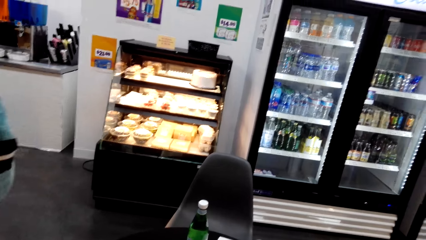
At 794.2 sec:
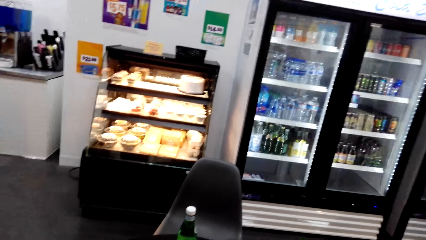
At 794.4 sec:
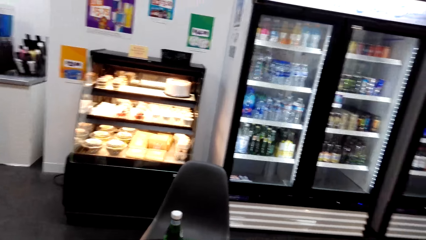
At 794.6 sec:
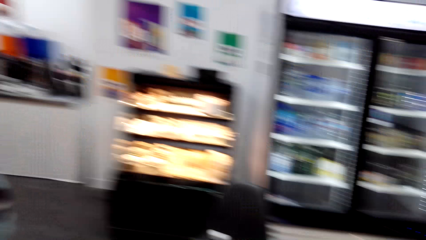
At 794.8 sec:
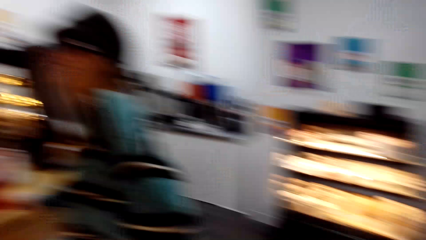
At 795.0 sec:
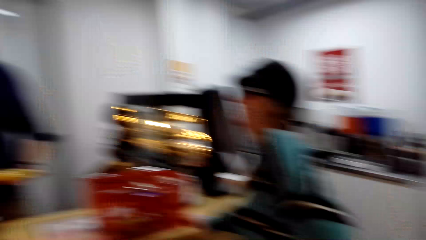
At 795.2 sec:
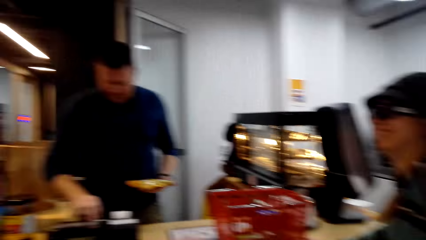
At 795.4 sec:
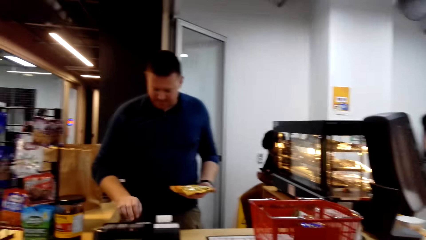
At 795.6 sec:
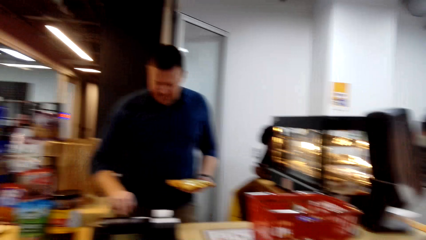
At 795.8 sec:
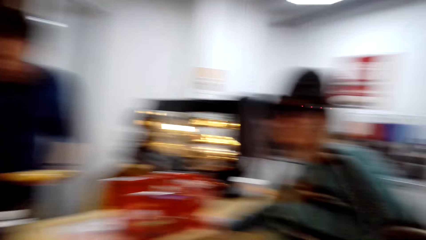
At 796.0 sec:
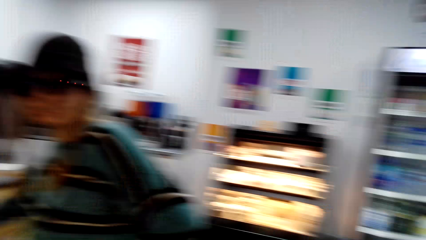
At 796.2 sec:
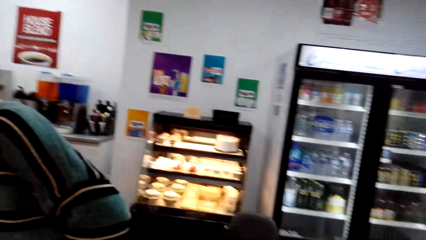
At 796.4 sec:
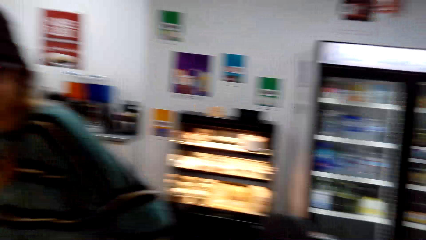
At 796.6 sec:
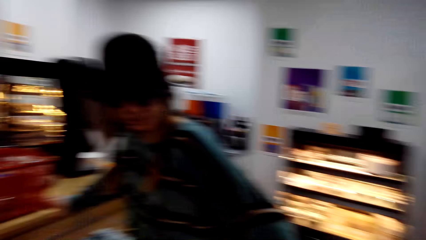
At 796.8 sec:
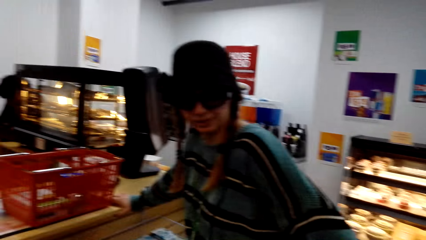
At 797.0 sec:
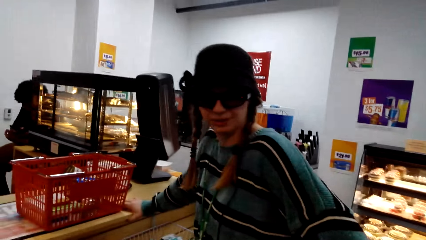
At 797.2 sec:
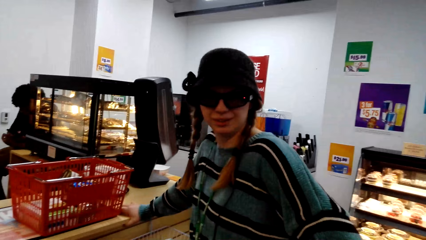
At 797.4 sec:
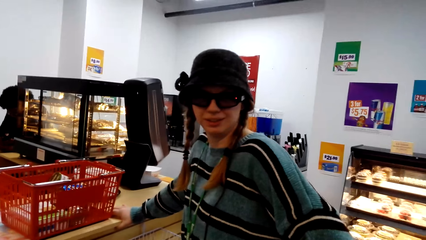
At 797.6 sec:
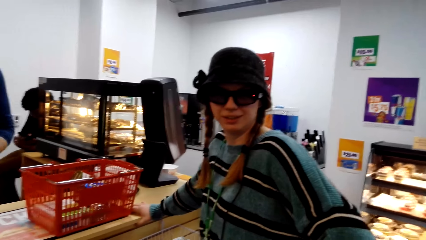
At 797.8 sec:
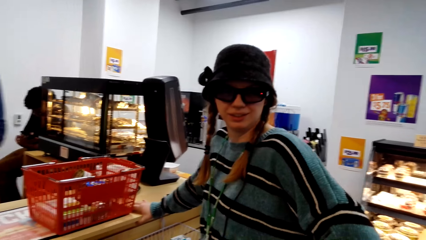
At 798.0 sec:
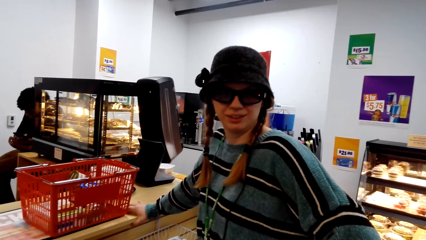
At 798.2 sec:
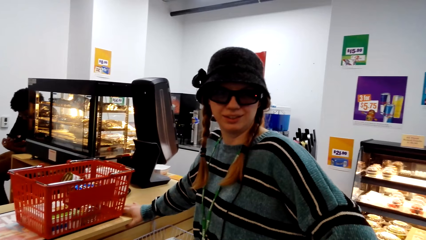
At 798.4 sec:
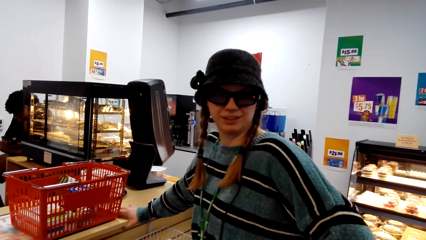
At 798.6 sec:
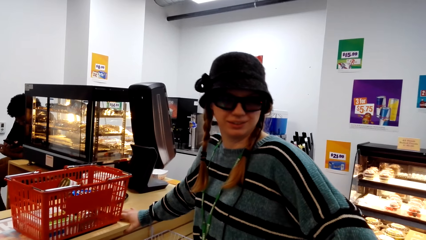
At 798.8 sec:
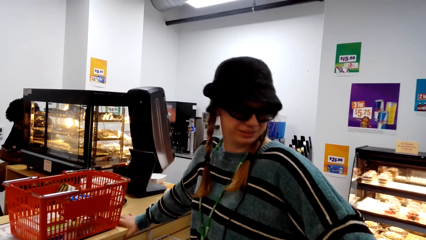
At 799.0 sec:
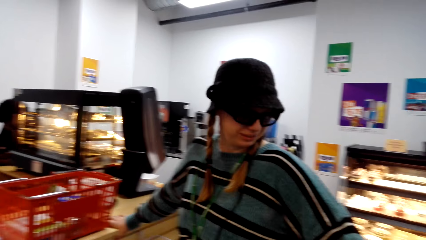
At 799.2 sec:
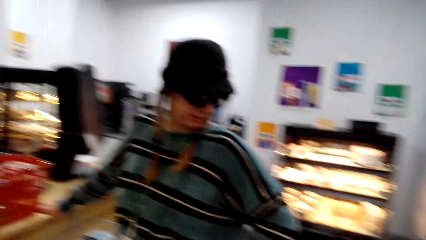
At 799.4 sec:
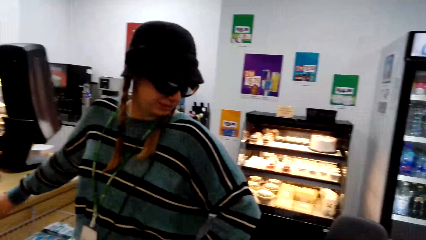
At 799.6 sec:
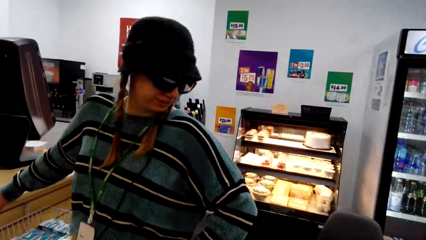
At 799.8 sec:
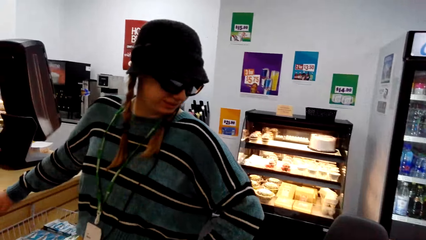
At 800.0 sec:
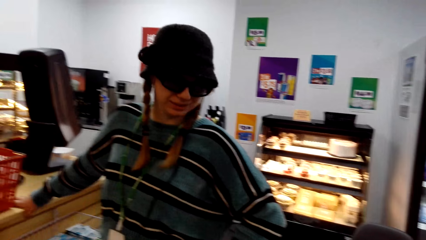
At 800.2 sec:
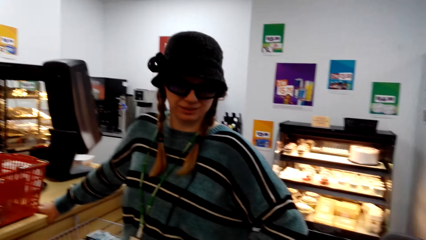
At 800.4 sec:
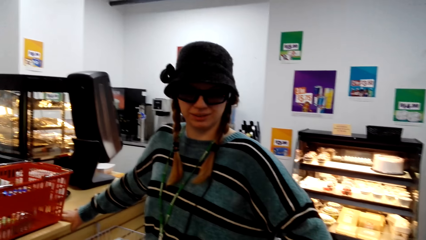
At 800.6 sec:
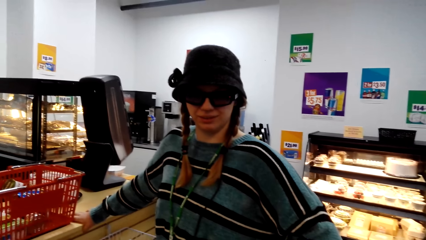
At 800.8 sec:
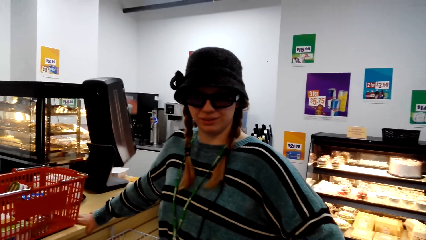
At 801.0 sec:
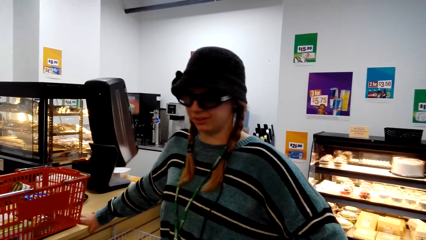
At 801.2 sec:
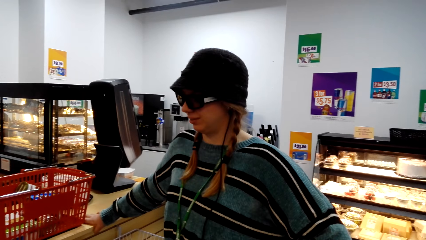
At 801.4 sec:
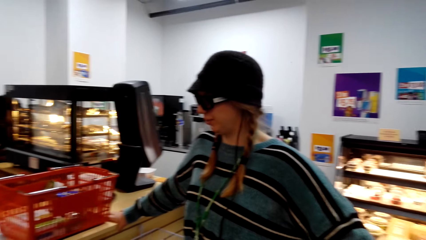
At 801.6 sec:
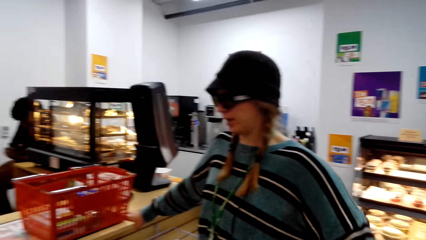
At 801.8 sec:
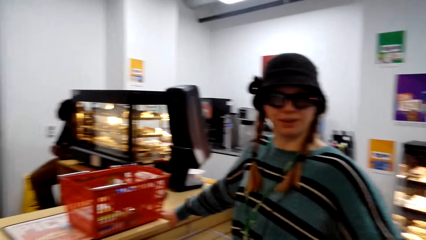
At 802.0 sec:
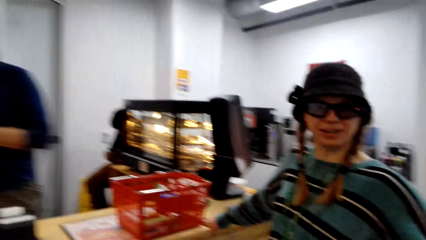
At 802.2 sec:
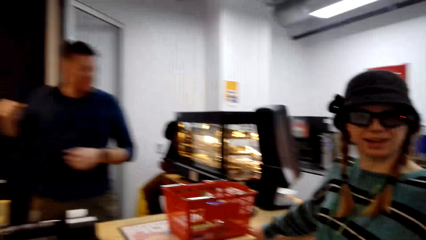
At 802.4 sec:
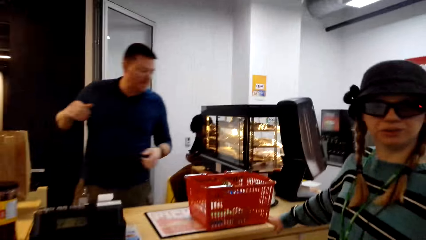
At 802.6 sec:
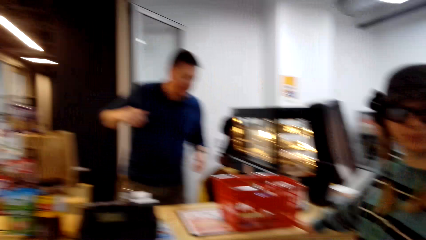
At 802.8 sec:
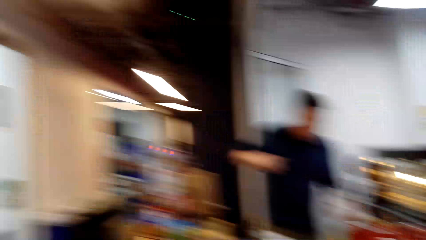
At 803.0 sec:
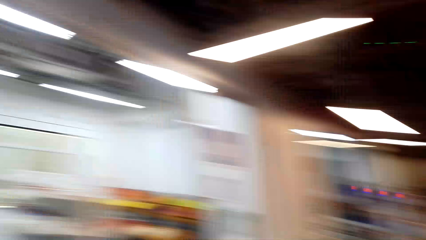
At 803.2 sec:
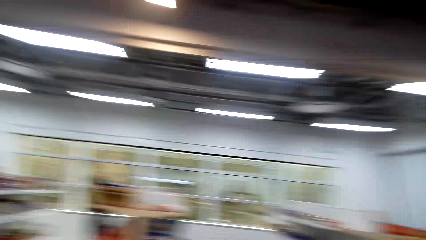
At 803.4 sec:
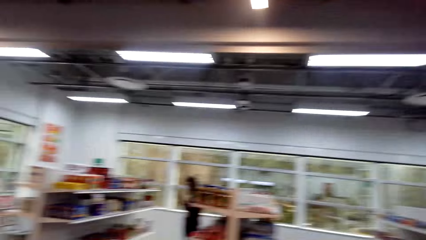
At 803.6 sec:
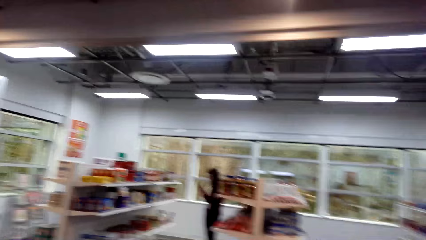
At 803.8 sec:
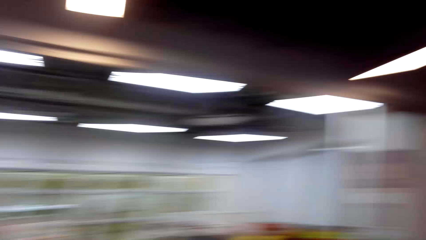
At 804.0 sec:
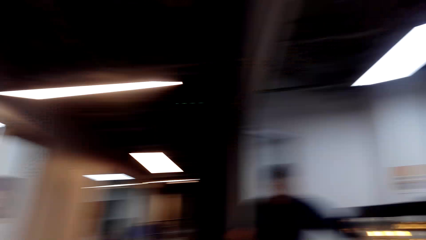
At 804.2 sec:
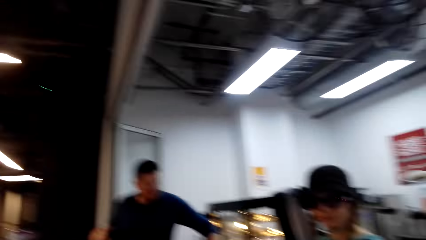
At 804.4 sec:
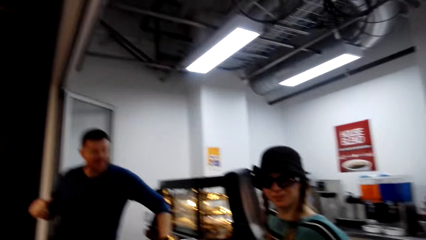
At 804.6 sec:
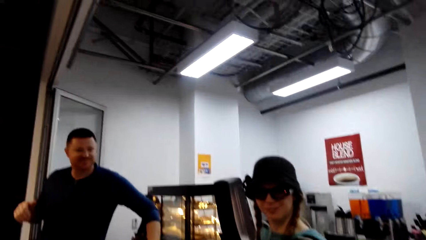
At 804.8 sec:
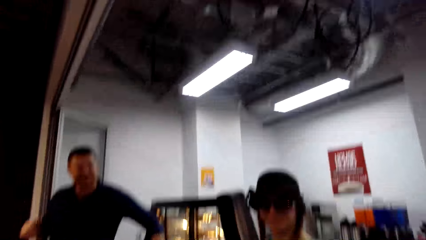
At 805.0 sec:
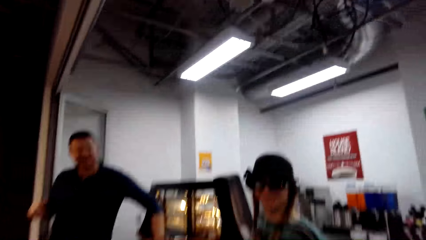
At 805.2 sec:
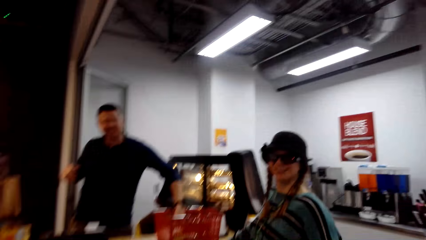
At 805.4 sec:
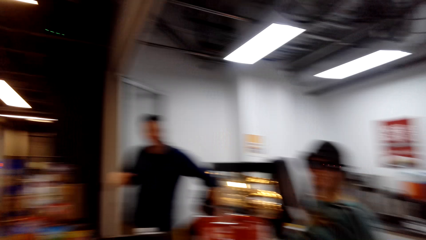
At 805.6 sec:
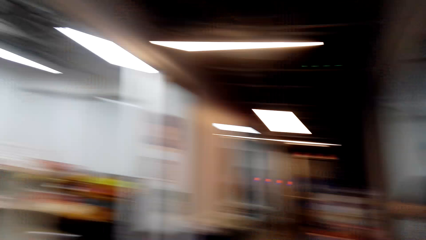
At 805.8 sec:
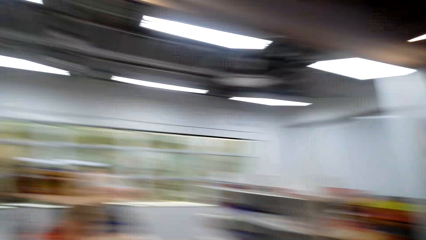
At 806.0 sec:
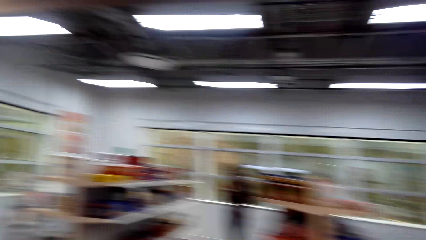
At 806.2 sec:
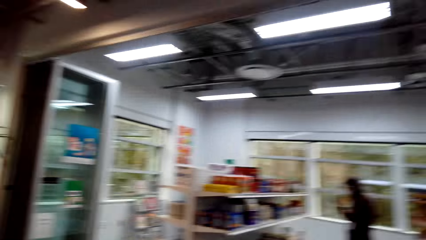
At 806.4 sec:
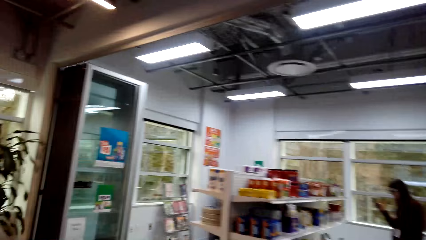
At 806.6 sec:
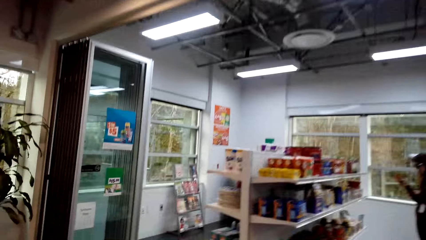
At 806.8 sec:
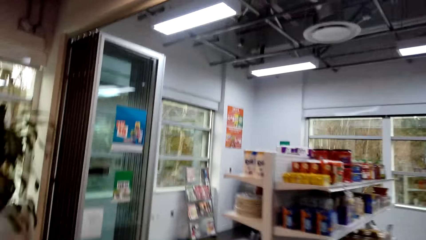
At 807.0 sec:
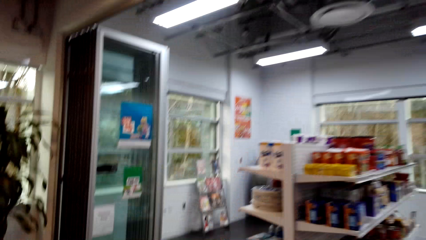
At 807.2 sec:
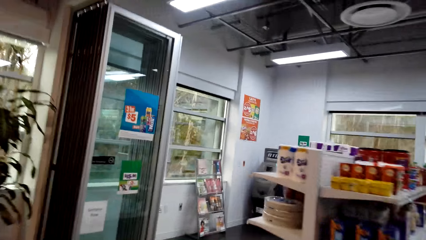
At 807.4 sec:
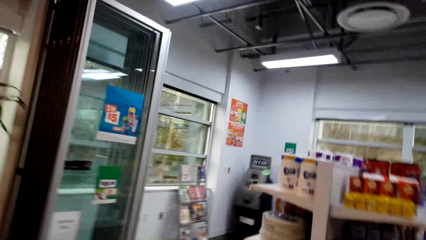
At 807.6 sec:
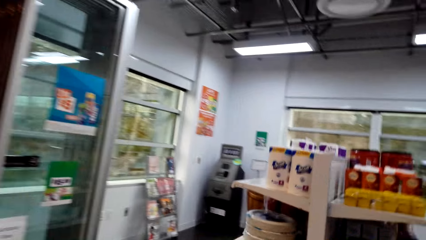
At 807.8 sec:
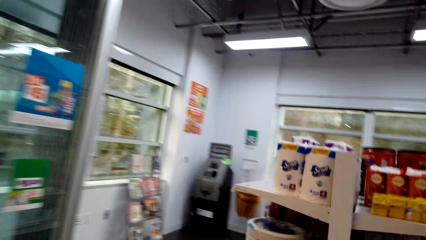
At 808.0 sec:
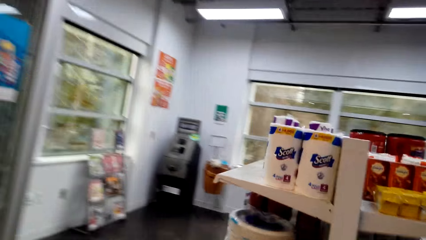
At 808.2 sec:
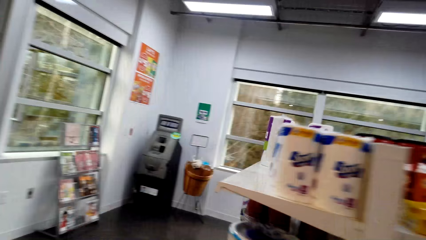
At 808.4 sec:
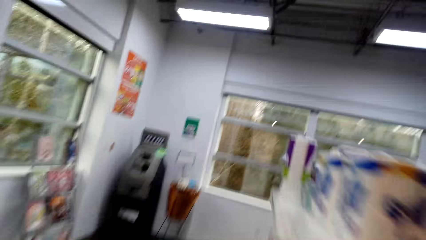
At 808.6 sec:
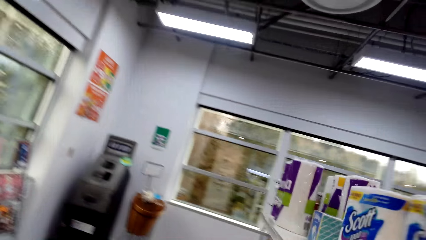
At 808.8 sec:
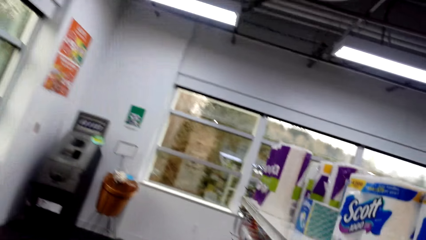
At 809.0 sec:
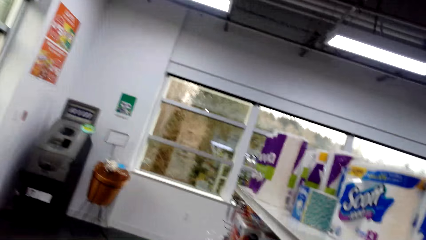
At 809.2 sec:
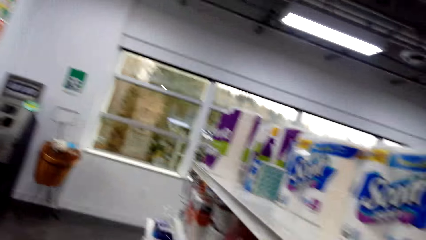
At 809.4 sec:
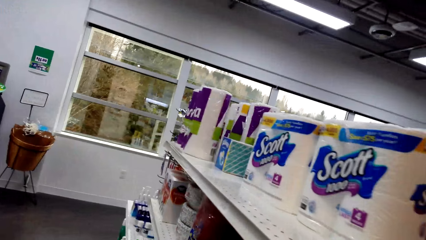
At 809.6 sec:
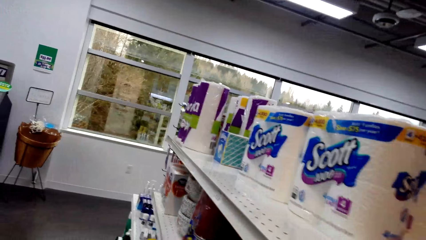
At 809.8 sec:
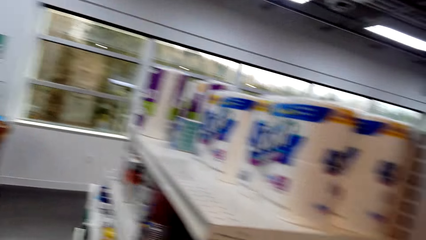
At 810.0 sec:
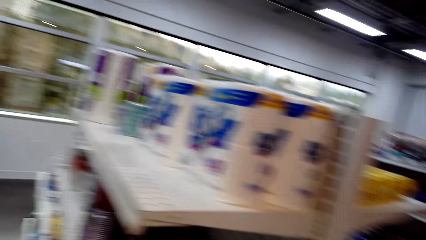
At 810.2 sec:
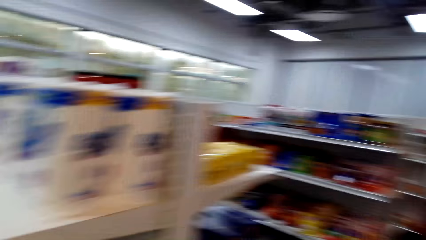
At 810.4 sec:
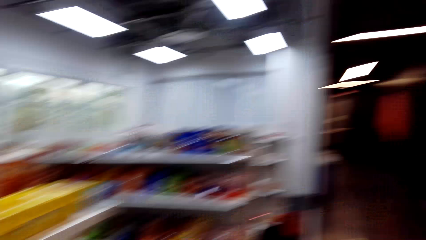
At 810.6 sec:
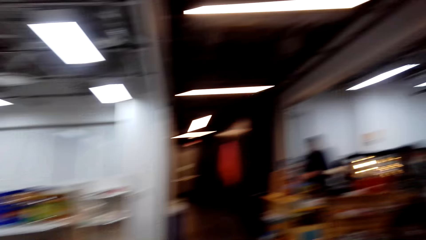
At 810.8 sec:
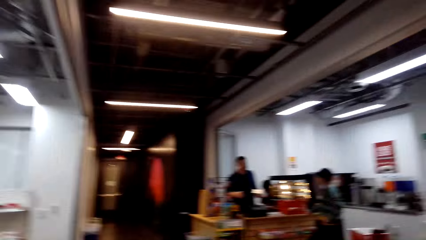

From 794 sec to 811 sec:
A man presses the calculator button. The camera wearer talks to a woman. The woman looks at the camera. The woman converses. The camera wearer converses. They look around and walk around.
